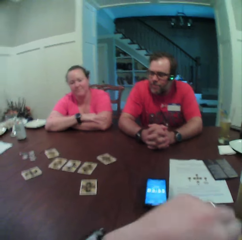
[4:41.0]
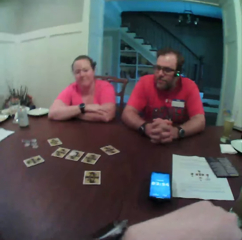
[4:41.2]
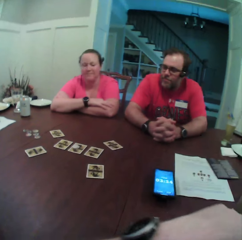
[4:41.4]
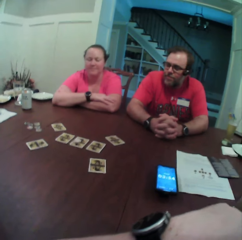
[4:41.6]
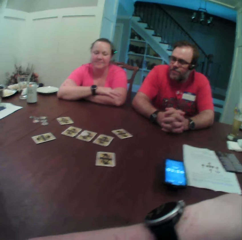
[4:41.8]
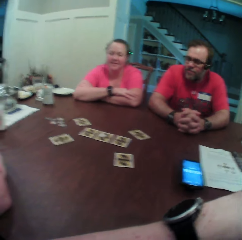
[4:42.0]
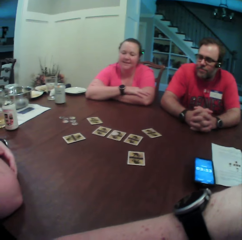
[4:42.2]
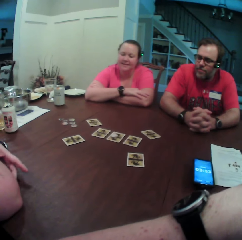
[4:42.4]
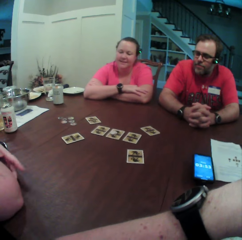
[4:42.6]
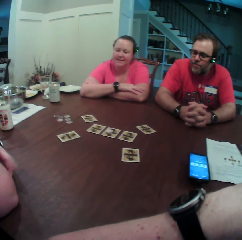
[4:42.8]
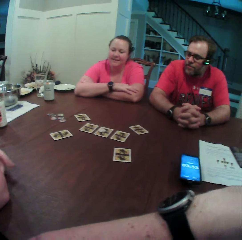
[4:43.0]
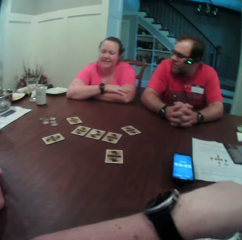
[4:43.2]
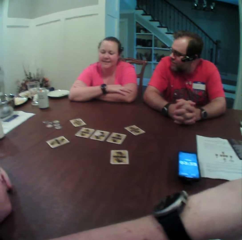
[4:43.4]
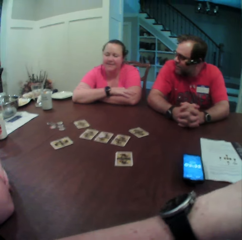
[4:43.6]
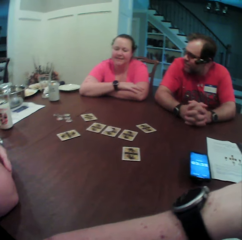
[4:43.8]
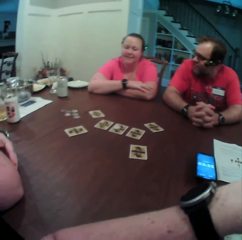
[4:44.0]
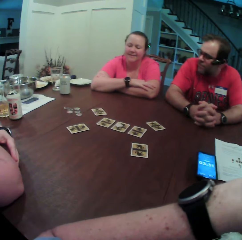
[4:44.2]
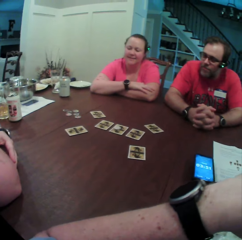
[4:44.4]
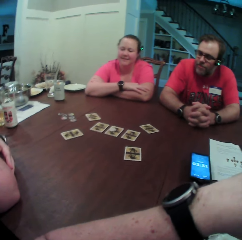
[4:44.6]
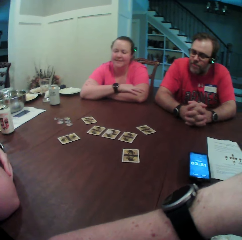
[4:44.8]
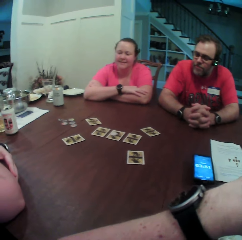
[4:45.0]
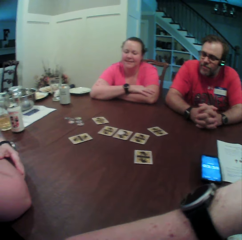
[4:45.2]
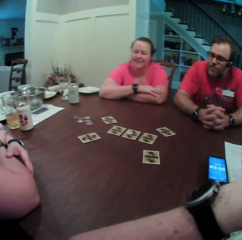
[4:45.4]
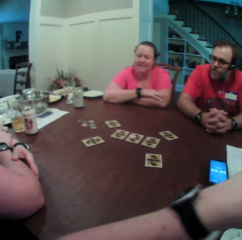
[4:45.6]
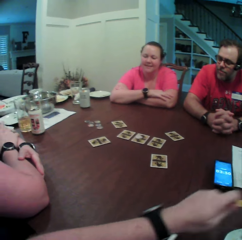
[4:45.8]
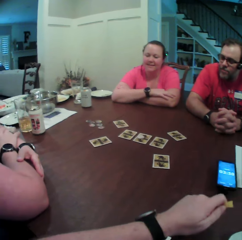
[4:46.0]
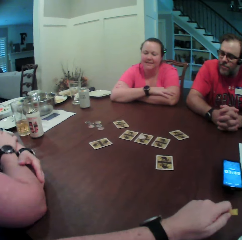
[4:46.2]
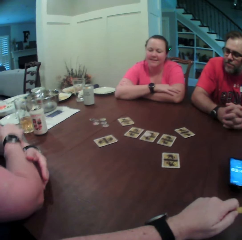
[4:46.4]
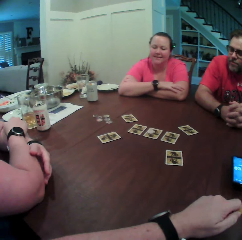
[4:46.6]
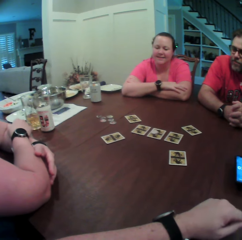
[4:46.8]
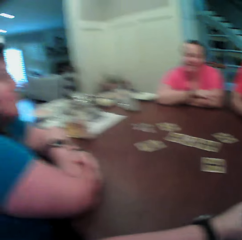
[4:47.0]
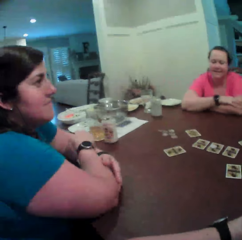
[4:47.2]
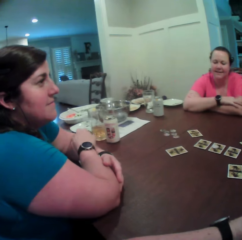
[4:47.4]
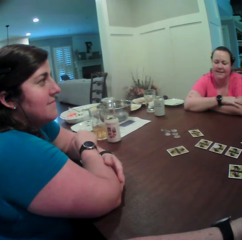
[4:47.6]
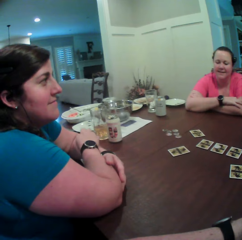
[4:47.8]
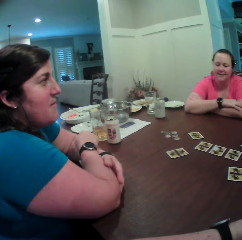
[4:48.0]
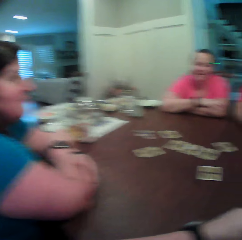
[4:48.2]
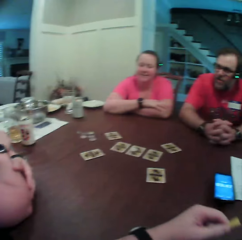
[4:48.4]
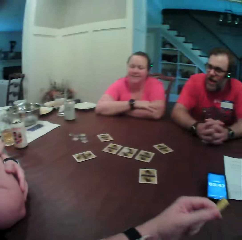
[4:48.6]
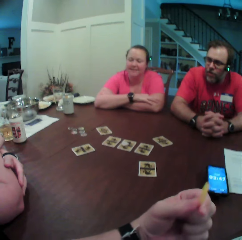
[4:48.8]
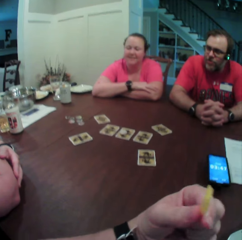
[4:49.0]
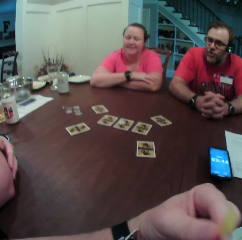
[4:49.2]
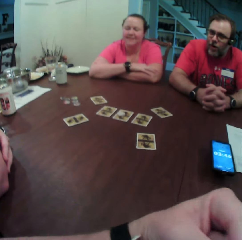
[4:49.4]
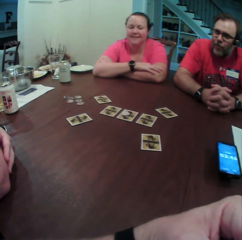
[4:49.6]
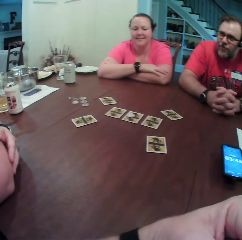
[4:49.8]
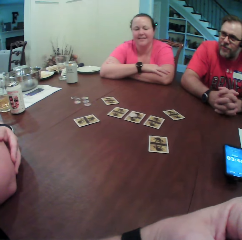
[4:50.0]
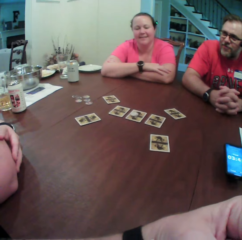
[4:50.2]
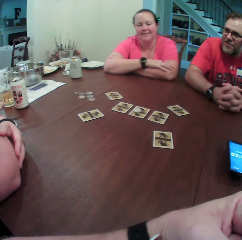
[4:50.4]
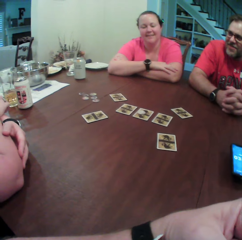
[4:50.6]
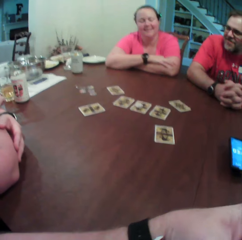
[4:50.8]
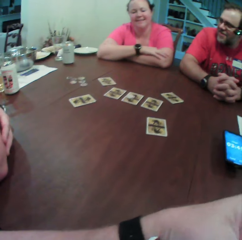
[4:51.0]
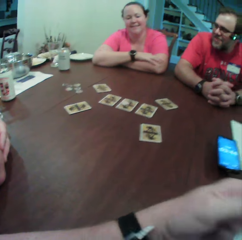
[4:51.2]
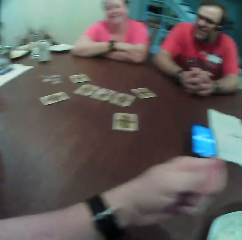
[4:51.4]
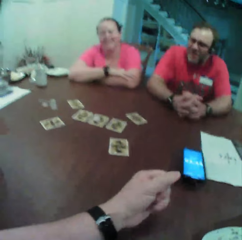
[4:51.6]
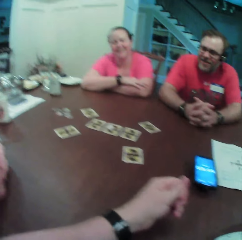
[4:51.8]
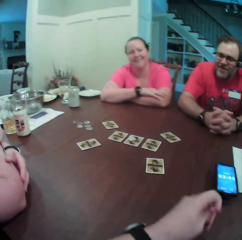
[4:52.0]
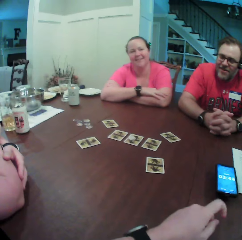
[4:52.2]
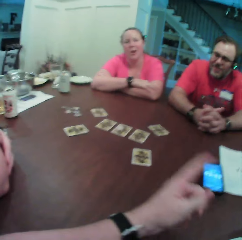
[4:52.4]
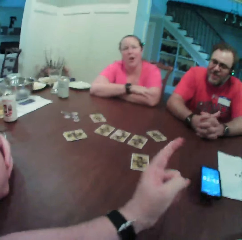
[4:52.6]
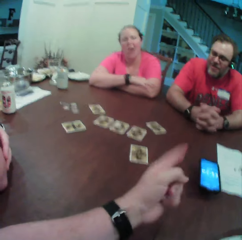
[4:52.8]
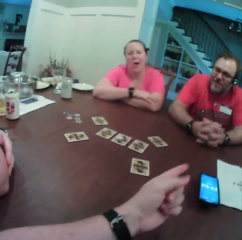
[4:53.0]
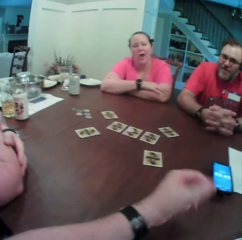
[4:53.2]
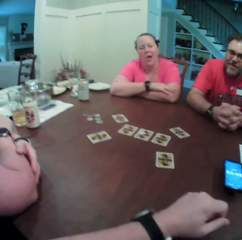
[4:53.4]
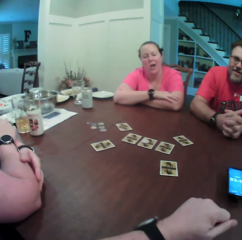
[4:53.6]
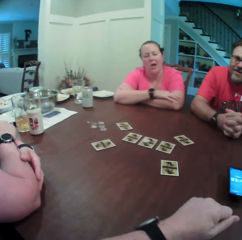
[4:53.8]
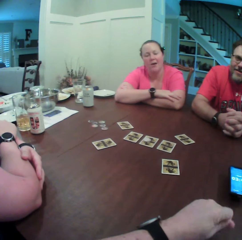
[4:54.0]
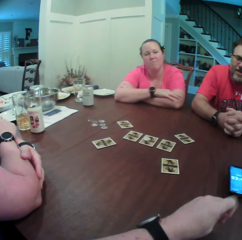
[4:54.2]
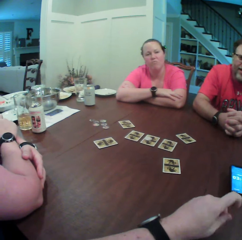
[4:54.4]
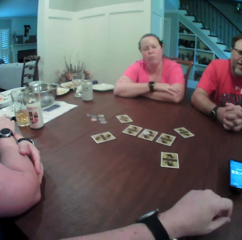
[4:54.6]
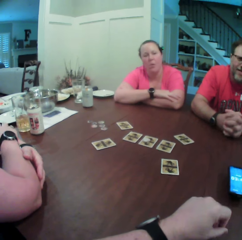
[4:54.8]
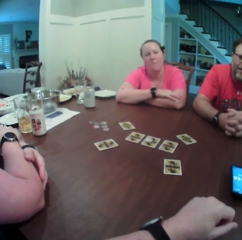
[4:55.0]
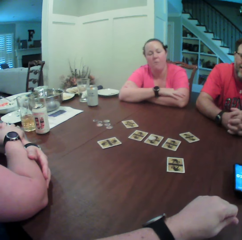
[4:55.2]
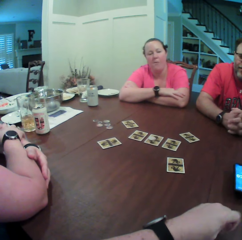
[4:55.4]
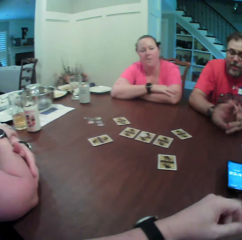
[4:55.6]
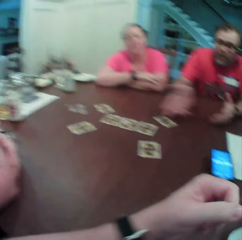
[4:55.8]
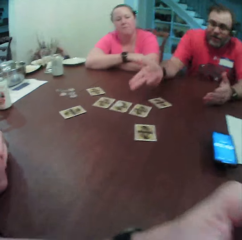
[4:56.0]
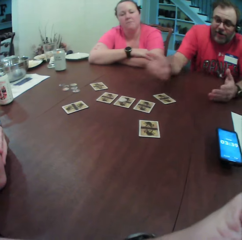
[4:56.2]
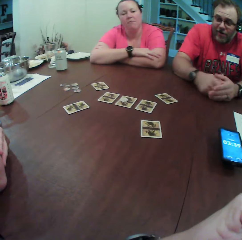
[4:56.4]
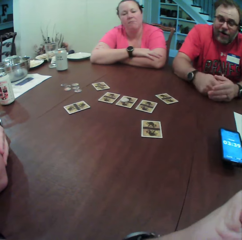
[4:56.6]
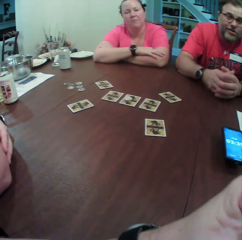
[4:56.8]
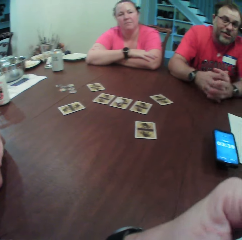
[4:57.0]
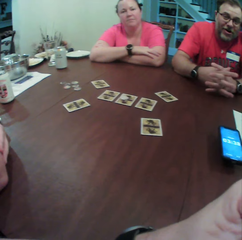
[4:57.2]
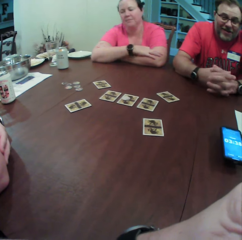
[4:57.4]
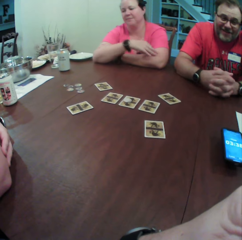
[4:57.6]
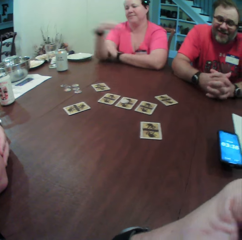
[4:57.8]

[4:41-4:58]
The camera wearer holds the slice of potato with his left hand. A woman scratches her left arm with her right hand. The camera wearer puts the slice of potato in his mouth with his left hand. He points to a man with his left hand. He gestures with his hands. The man points to cards on the table with his right hand.

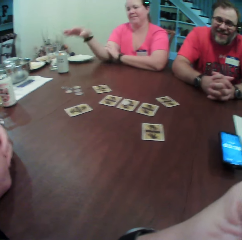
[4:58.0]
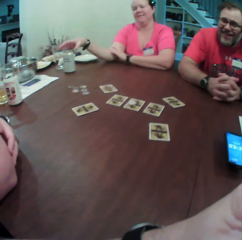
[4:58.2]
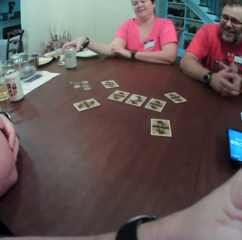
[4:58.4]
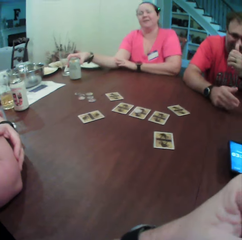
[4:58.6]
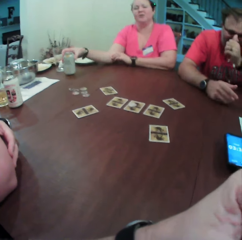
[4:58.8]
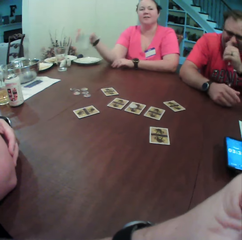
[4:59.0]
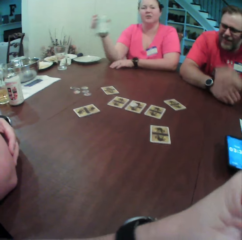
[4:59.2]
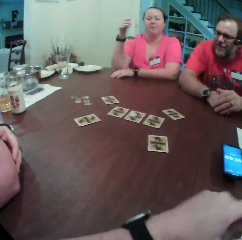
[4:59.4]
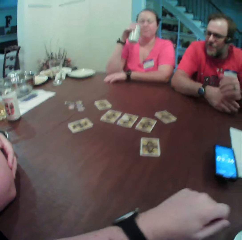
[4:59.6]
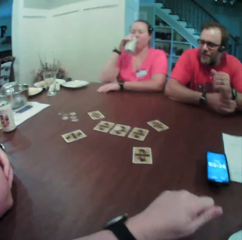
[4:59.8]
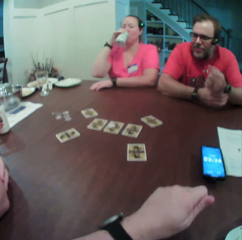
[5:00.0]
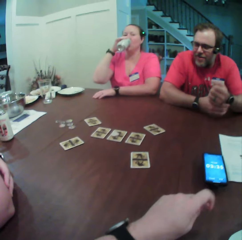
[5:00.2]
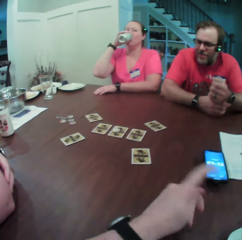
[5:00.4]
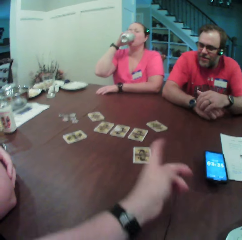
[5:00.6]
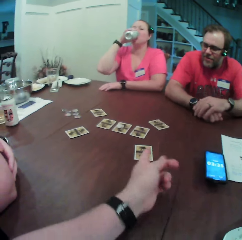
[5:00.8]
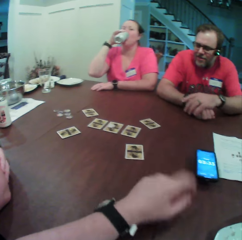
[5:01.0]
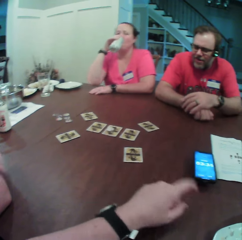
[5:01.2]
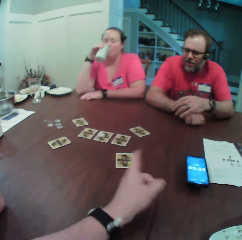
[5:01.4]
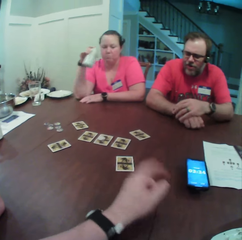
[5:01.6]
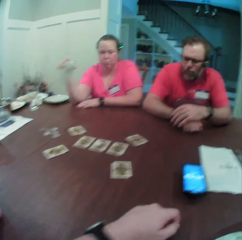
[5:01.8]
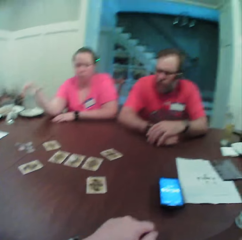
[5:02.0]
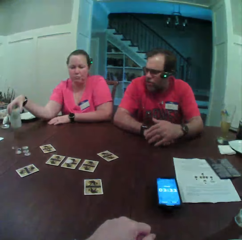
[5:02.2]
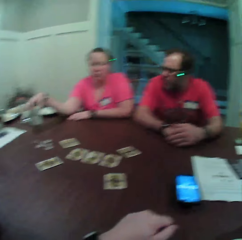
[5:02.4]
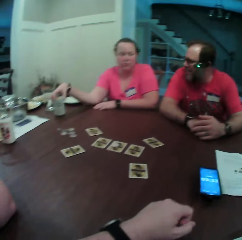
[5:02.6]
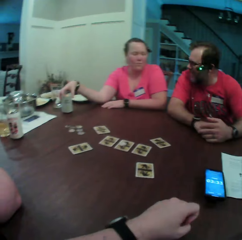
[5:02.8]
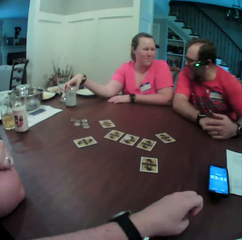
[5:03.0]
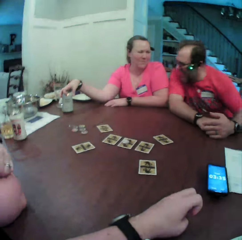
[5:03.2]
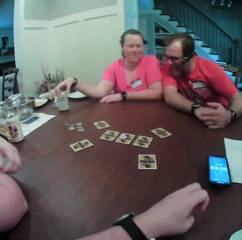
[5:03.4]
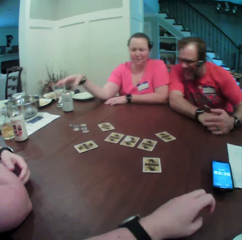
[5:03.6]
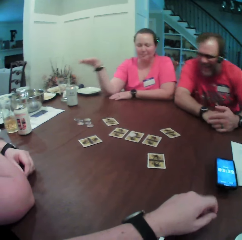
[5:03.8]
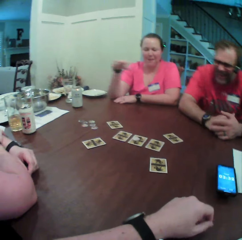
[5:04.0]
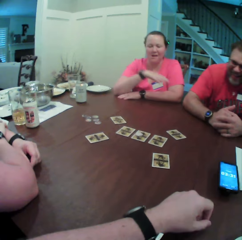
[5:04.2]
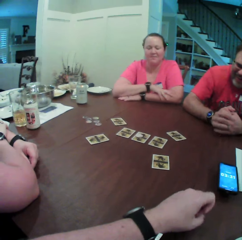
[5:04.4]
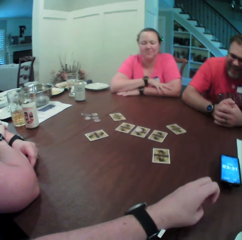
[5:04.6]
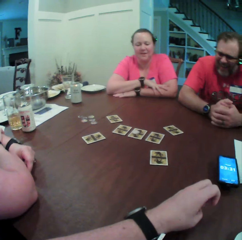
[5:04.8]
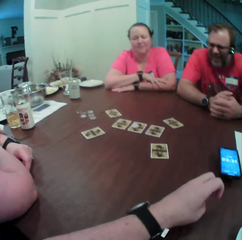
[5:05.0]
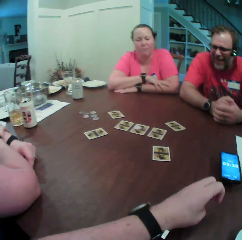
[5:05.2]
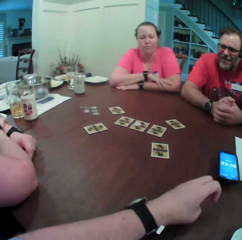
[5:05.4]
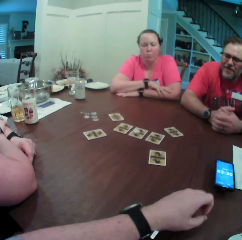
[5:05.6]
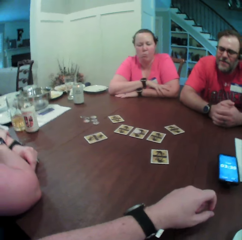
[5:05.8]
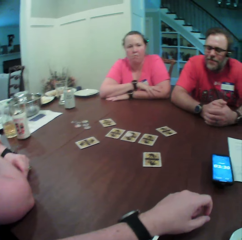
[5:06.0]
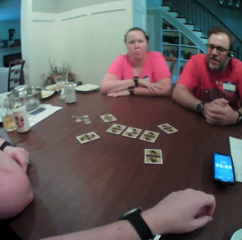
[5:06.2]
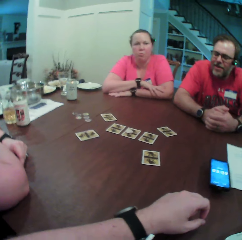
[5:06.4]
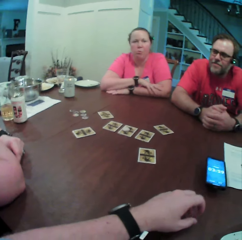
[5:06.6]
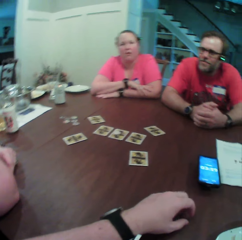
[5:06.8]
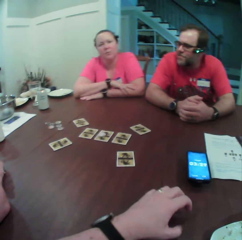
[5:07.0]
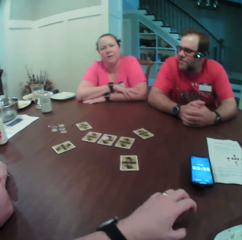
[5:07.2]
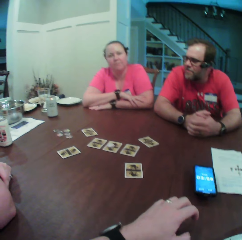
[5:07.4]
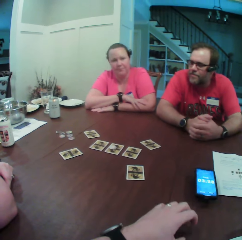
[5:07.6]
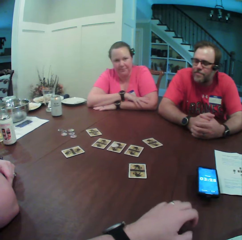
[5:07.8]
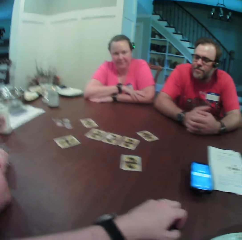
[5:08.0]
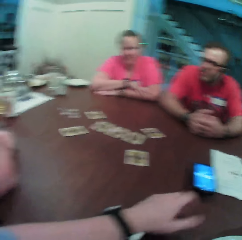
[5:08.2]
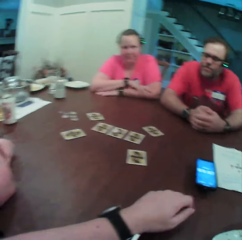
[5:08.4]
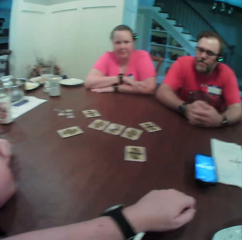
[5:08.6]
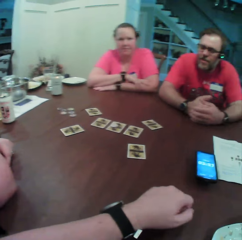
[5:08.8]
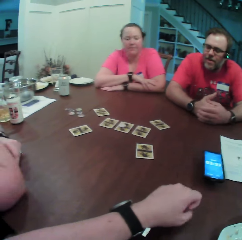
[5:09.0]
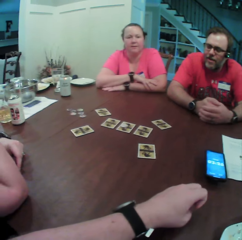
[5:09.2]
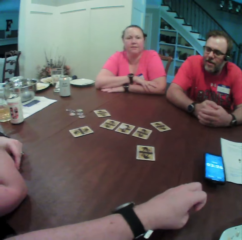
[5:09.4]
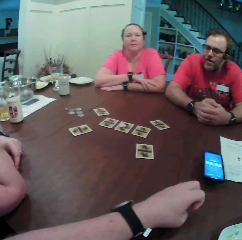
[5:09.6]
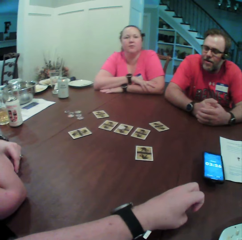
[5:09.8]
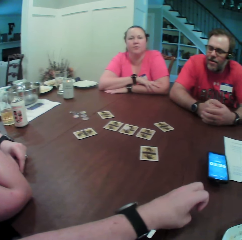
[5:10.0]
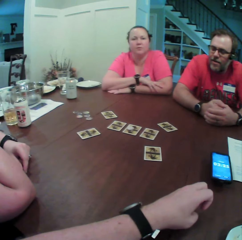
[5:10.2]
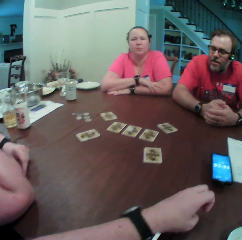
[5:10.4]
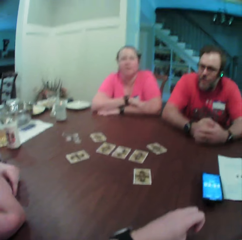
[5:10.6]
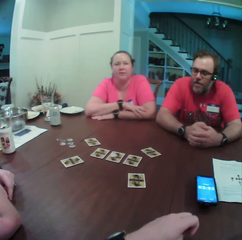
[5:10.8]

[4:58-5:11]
A woman picks a can of beer from the table with her right hand. The man touches his face with his left hand. The man drops his left hand on the table. The woman drinks beer from the can of beer with her right hand. The man rubs his left wrist with his right hand. The camera wearer points to a card on the table with his left hand. The woman drops her right elbow on the table. The camera wearer points to the card on the table with his left hand. The woman drops the can of beer on the table with her right hand. The woman drops her right hand on her left arm.
